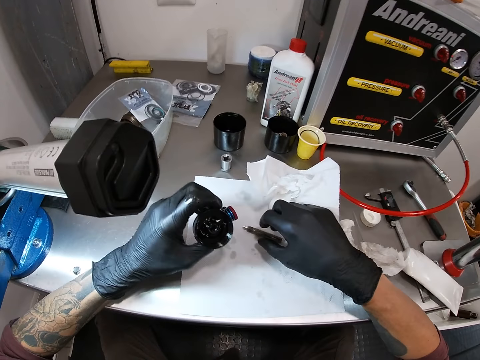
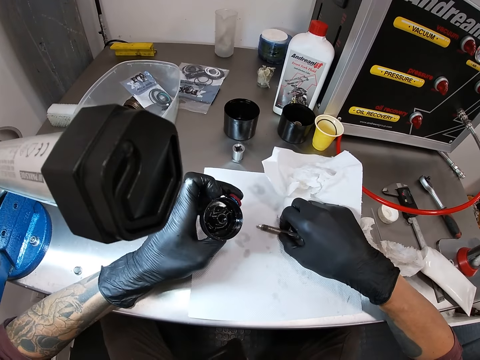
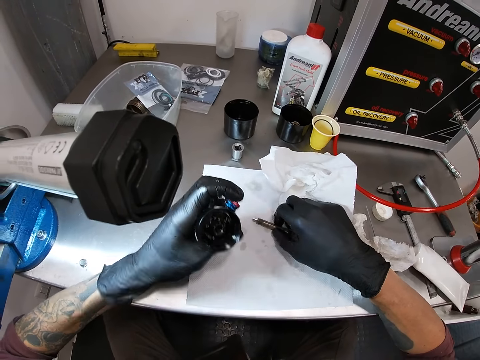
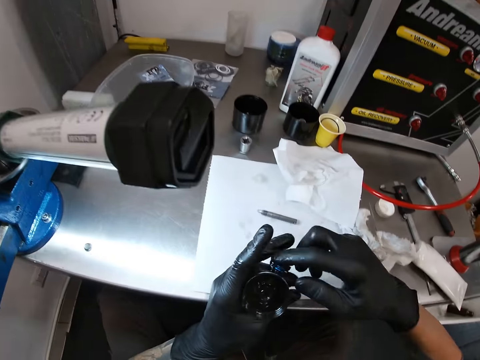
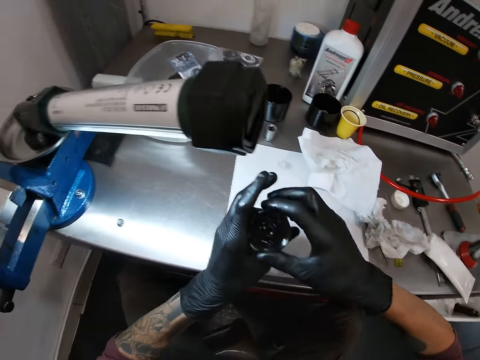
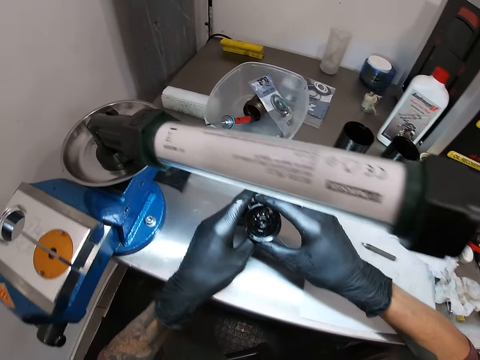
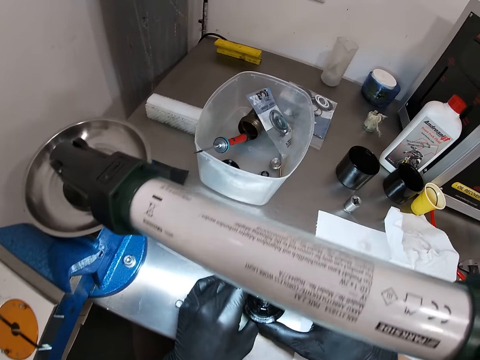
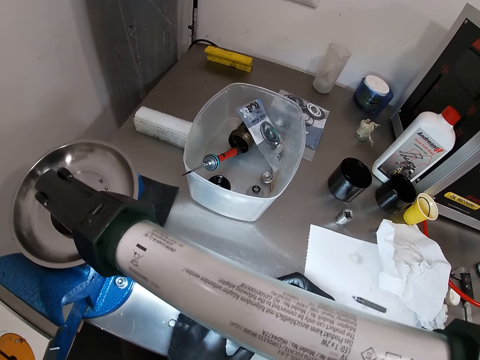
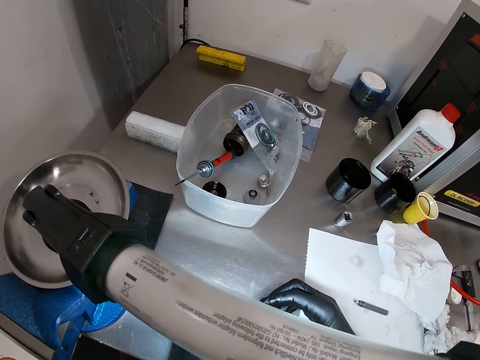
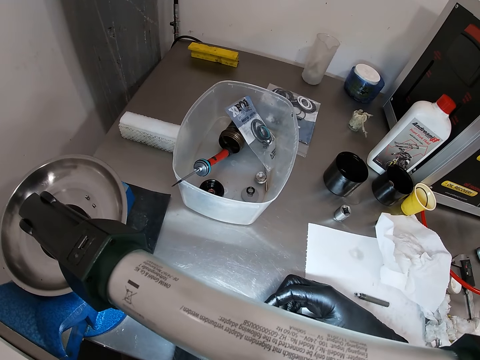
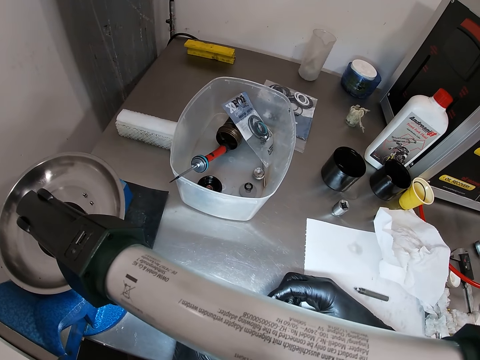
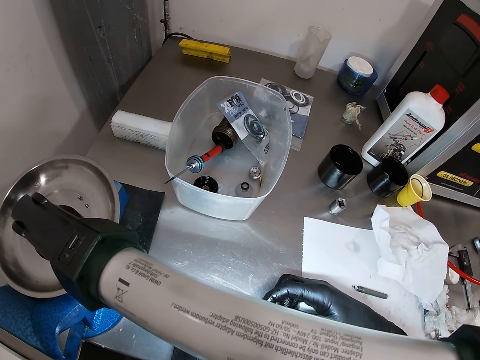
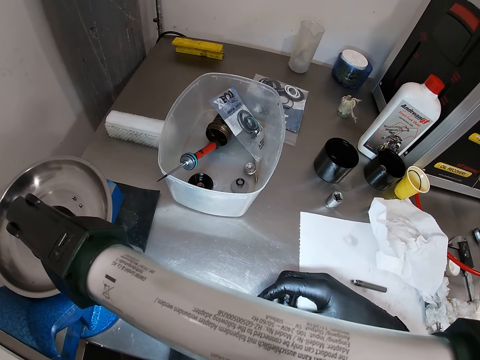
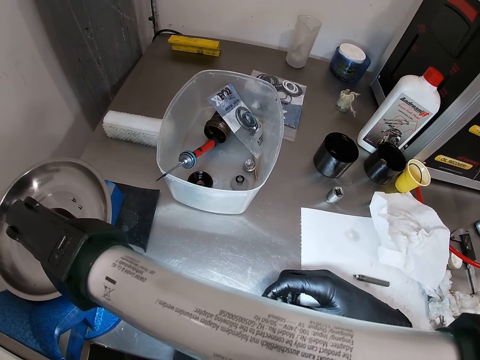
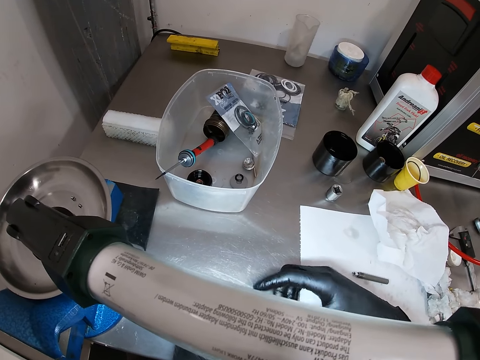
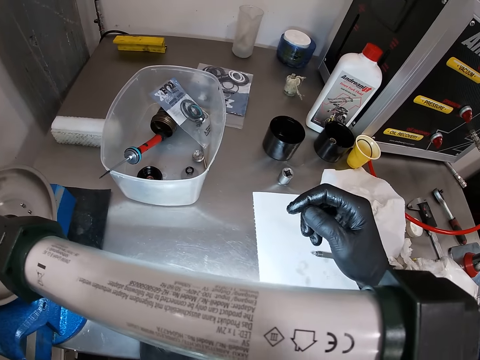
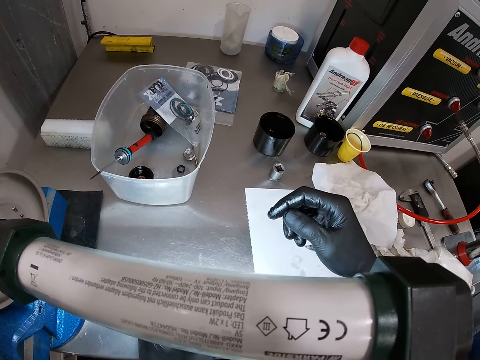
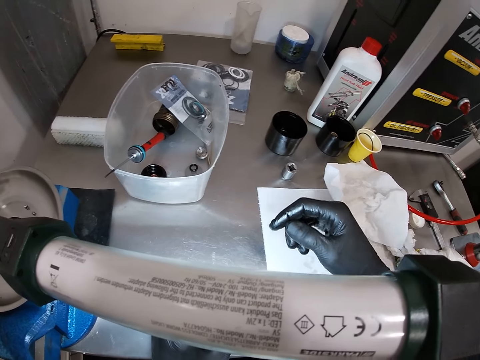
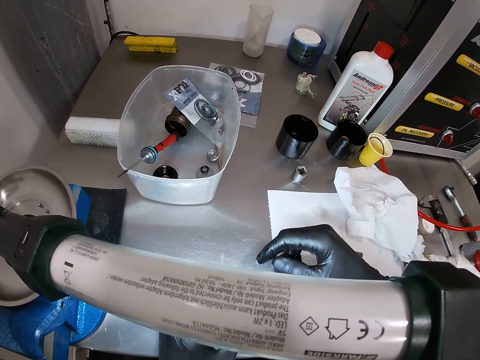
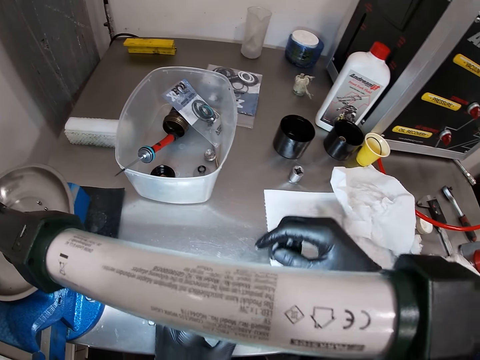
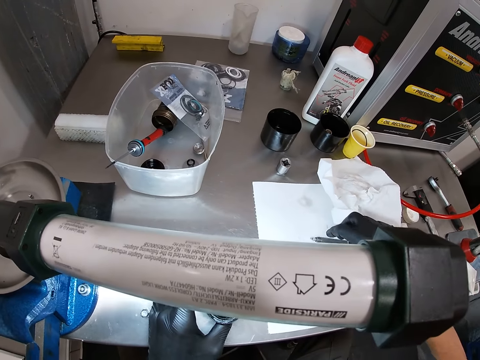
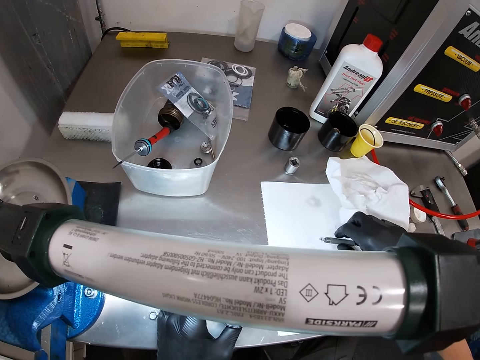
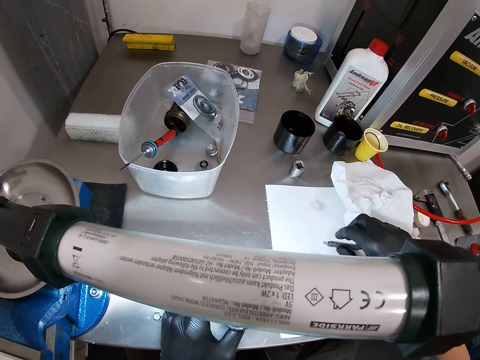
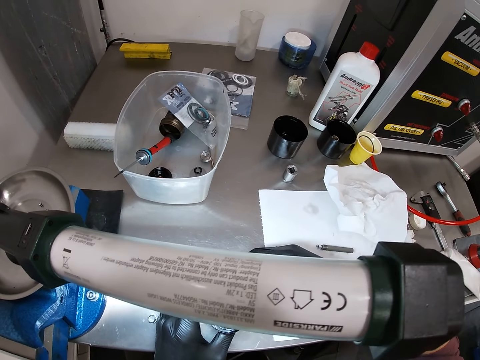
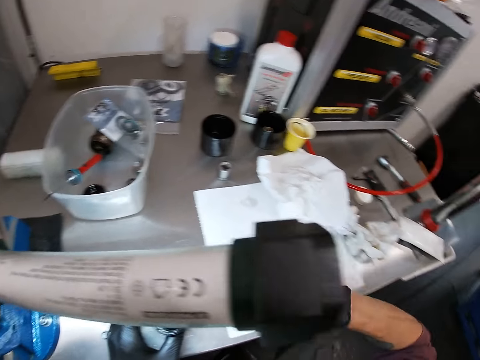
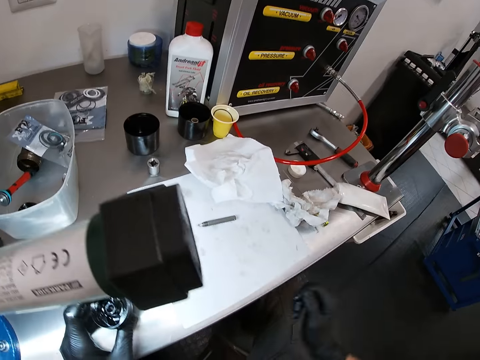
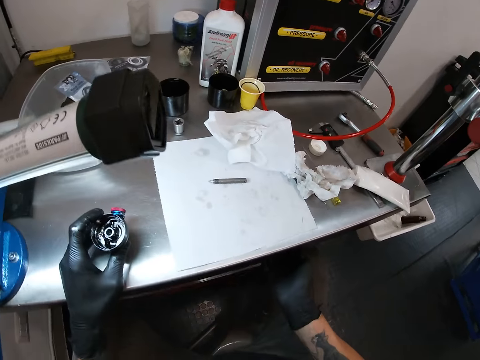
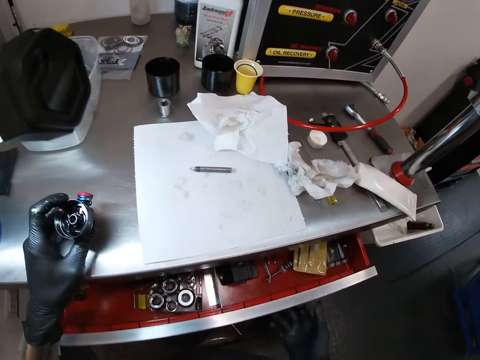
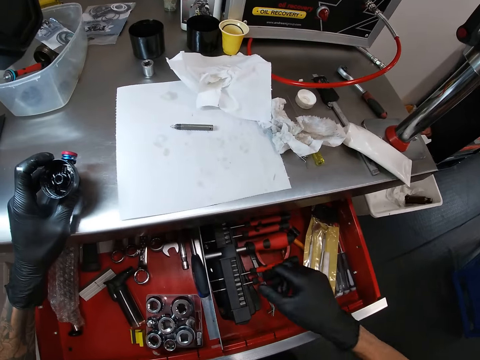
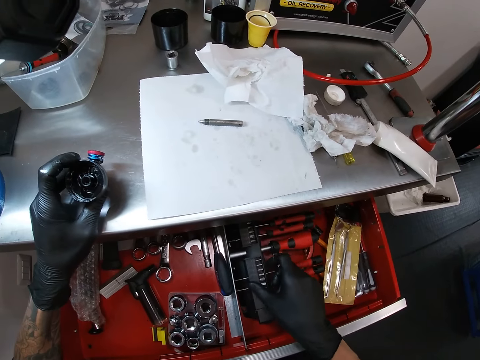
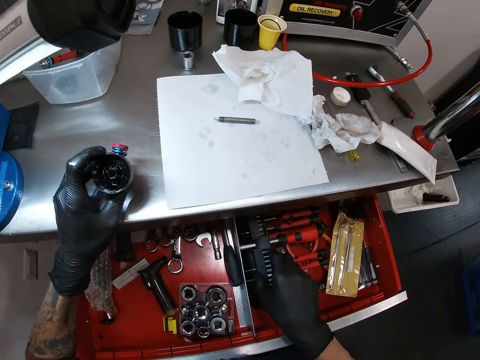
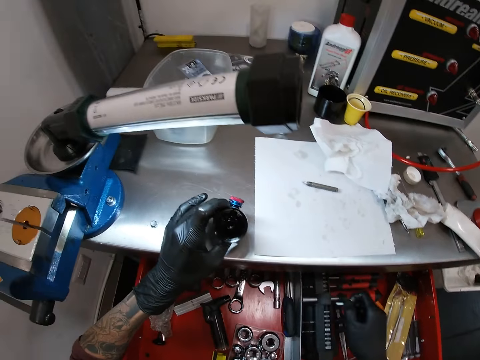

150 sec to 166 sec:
The camera wearer holds the bicycle headset with his left gloved hand. He touches the bolt on the paper on the table with his right gloved hand. He drops the bicycle headset on the table with his gloved hands. He holds the bicycle headset on the table with his left gloved hand. He touches the bolt on the paper on the table with his right gloved hand. He holds an object. He opens a drawer with his right gloved hand. He picks a screwdriver head from a set with his right gloved hand.

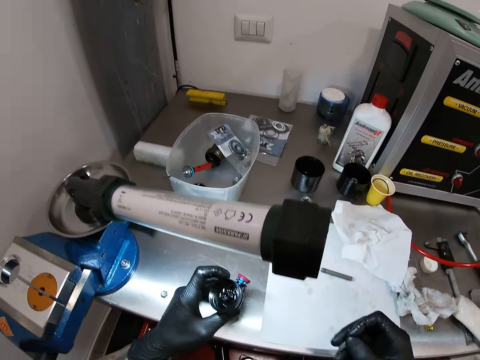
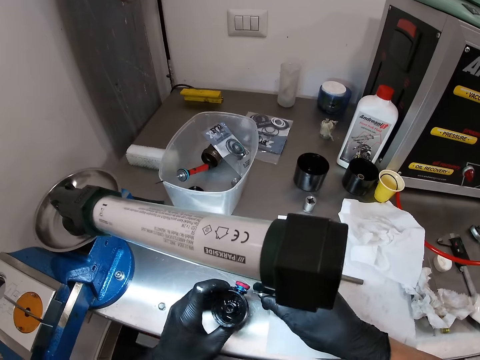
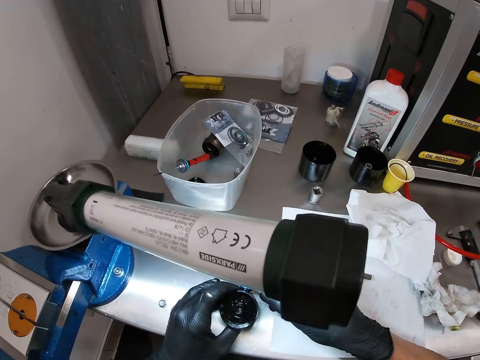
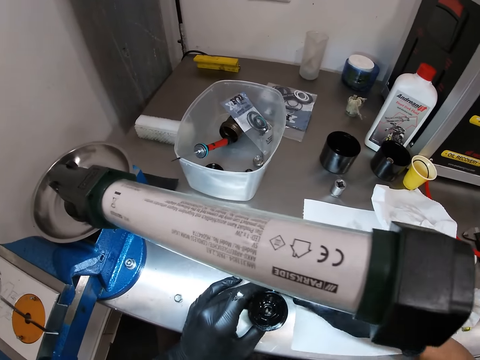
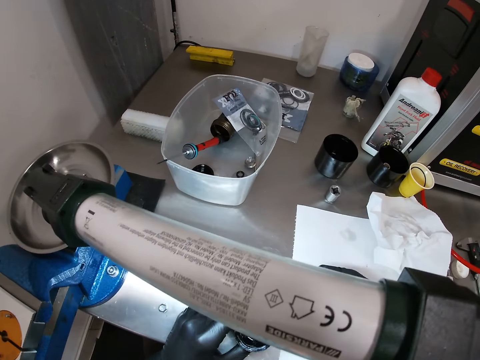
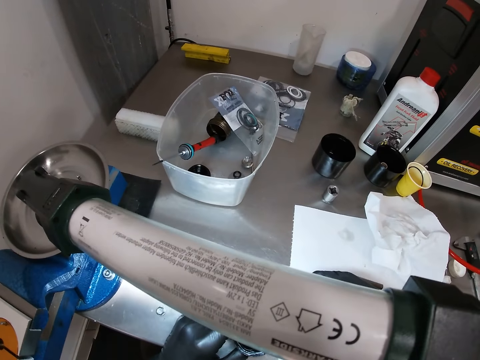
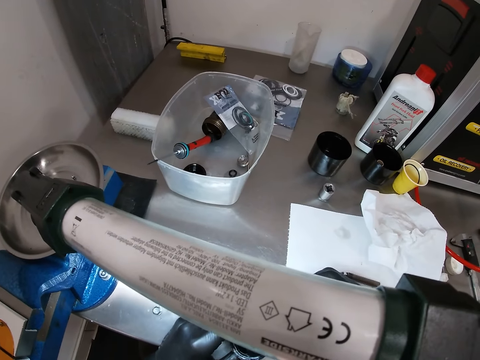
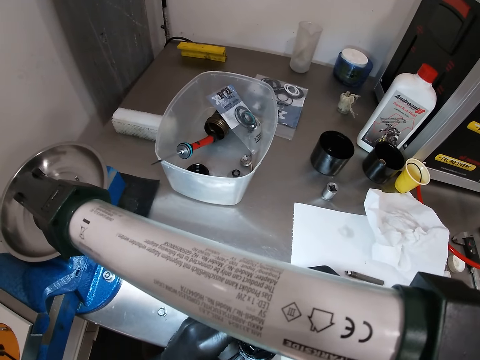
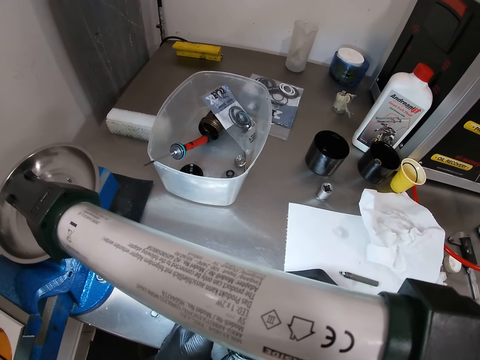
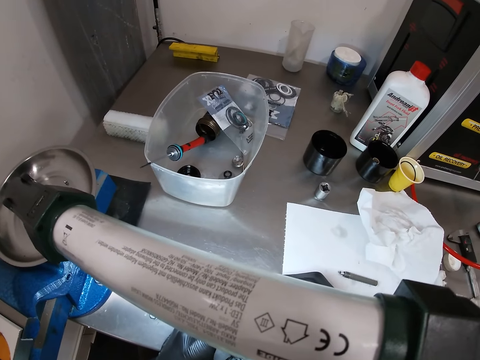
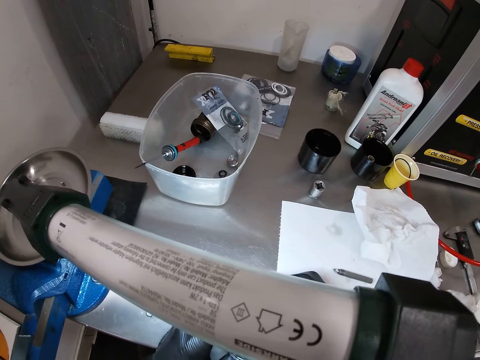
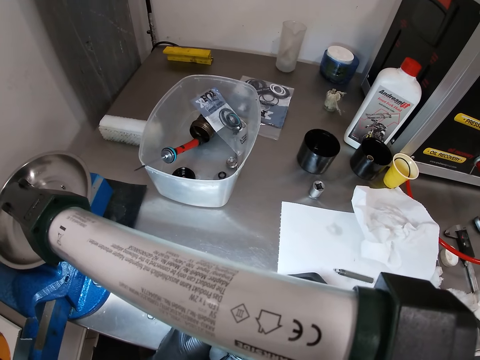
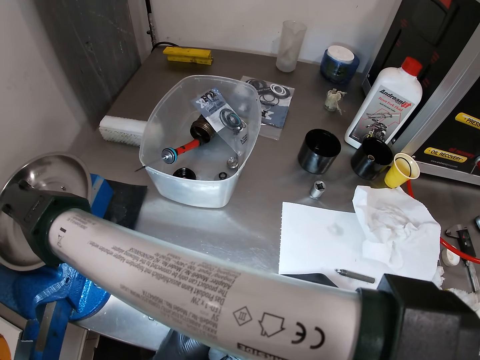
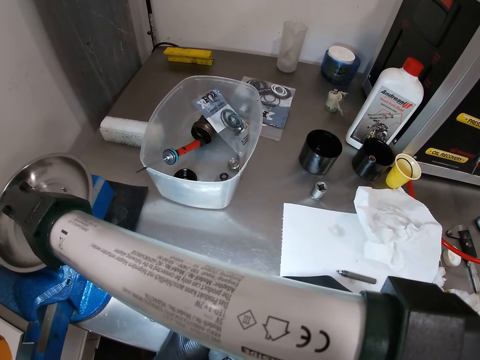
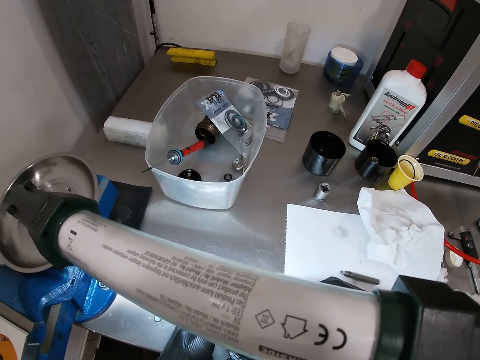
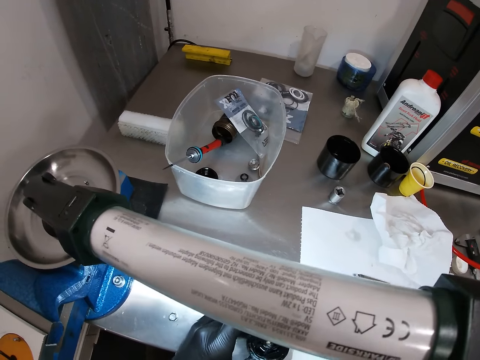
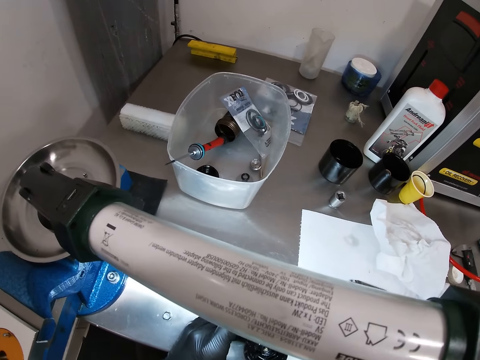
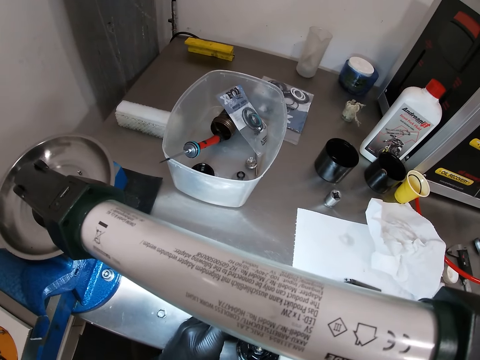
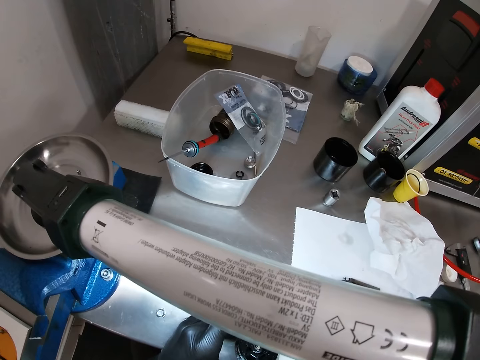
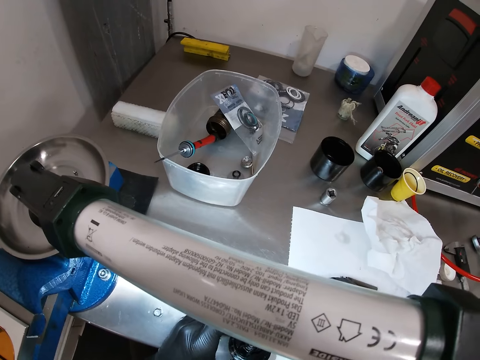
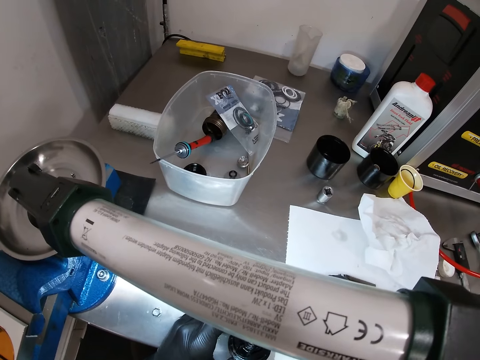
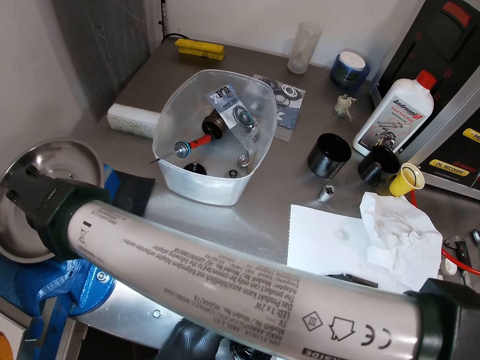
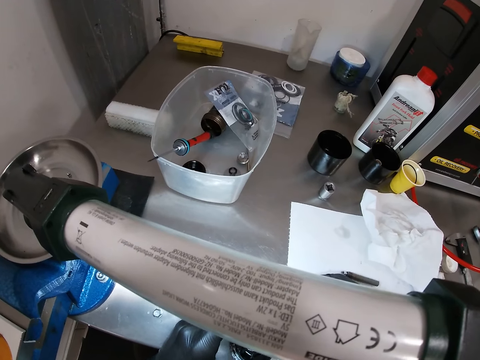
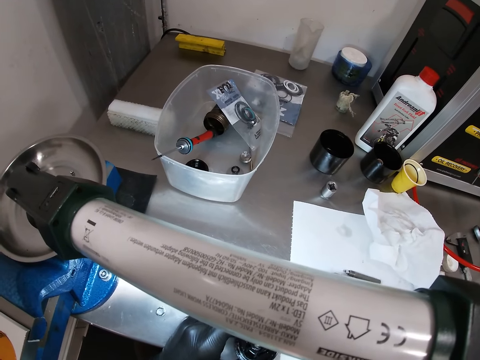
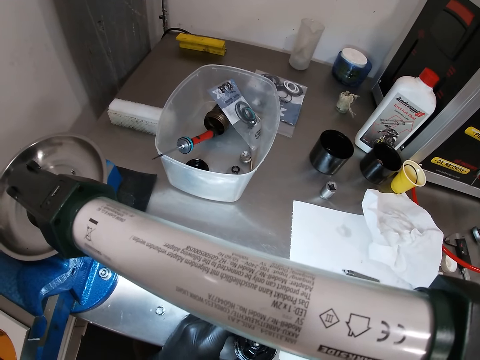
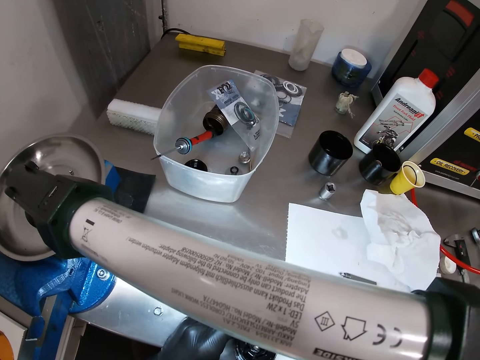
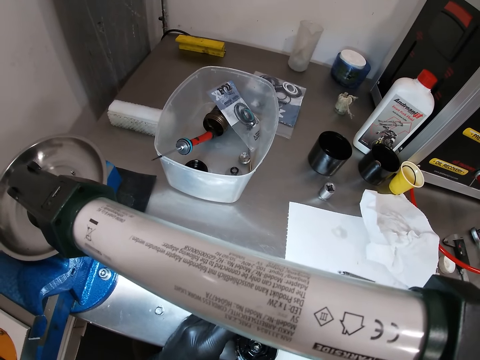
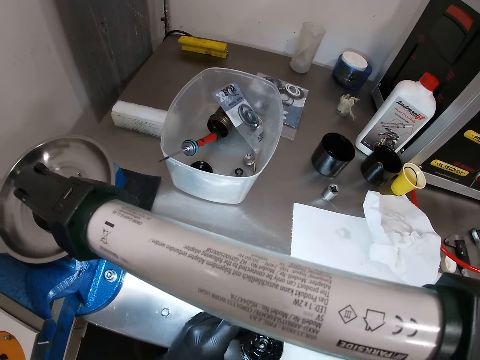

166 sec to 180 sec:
The camera wearer drives the screwdriver head into the bicycle headset with his right gloved hand. He looks at the table.
